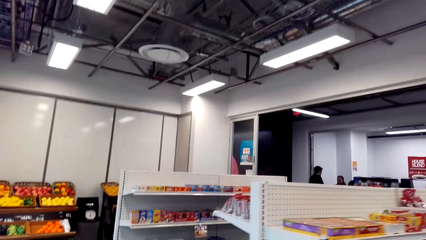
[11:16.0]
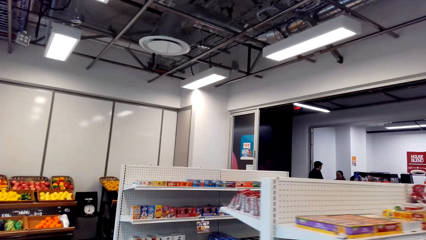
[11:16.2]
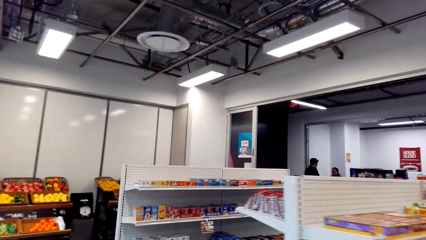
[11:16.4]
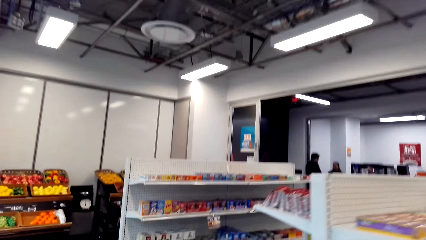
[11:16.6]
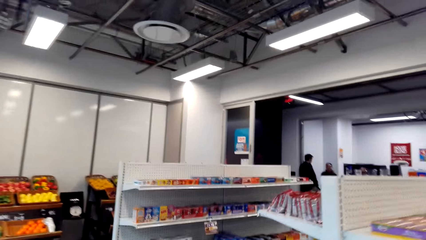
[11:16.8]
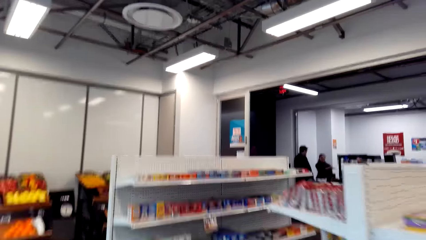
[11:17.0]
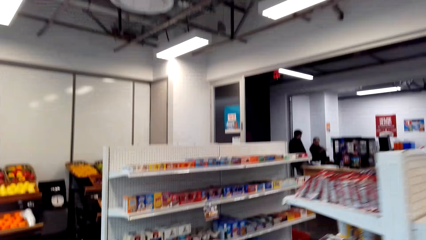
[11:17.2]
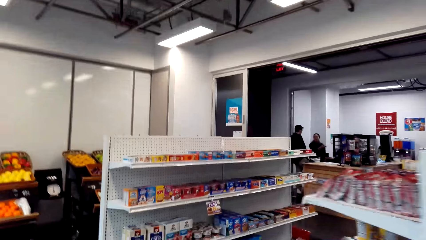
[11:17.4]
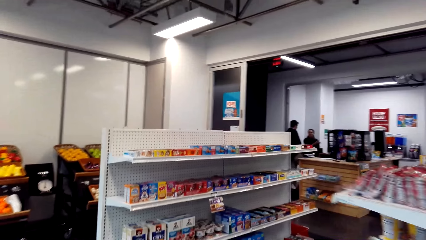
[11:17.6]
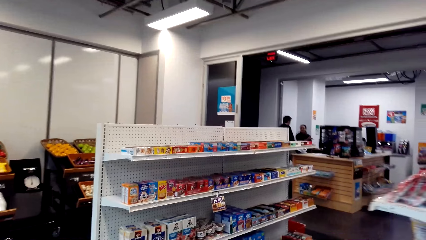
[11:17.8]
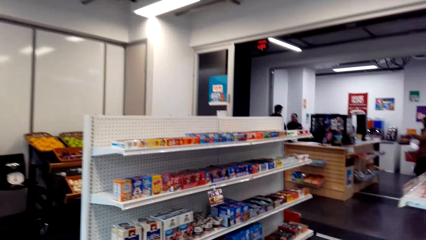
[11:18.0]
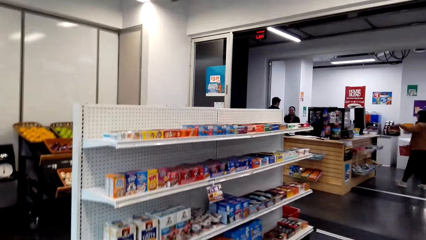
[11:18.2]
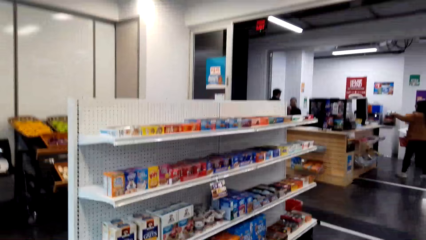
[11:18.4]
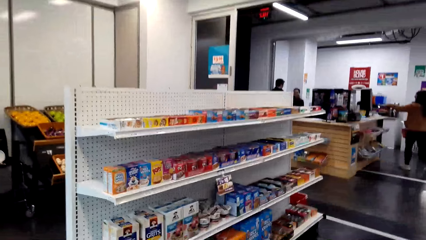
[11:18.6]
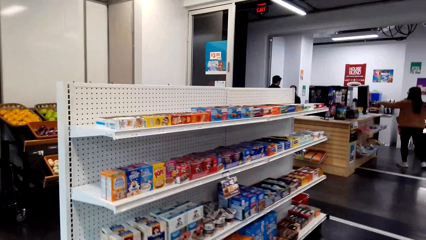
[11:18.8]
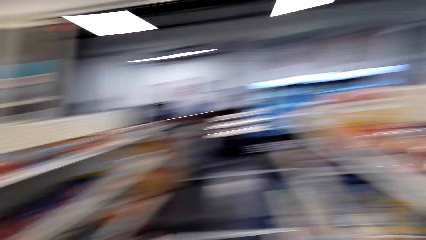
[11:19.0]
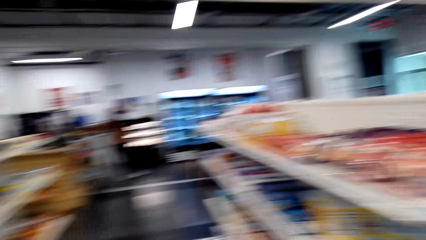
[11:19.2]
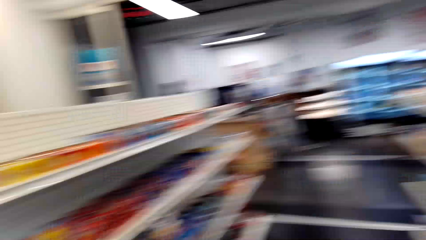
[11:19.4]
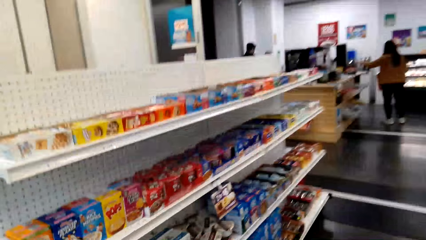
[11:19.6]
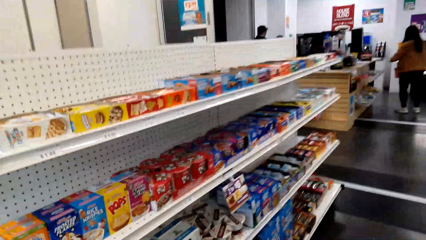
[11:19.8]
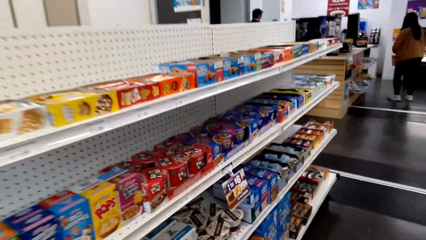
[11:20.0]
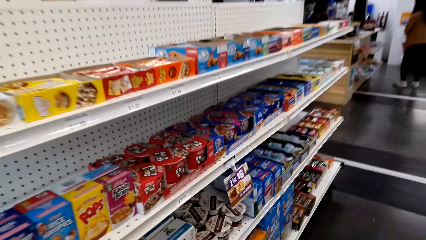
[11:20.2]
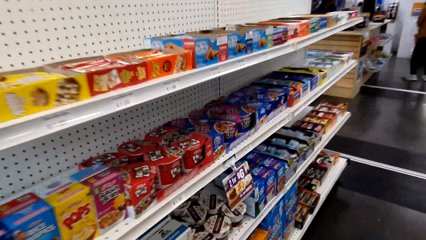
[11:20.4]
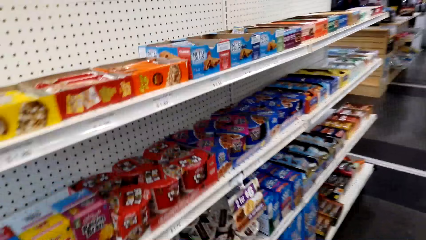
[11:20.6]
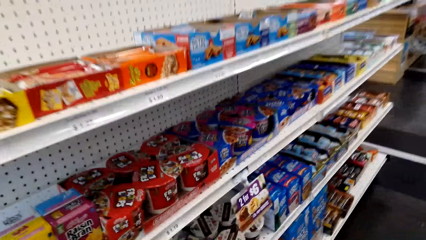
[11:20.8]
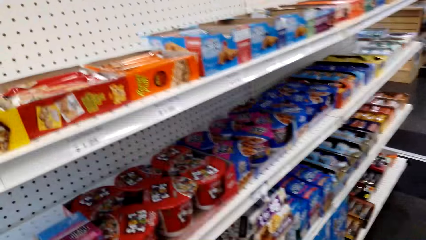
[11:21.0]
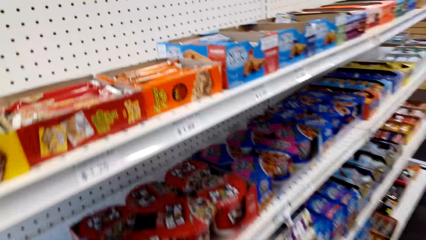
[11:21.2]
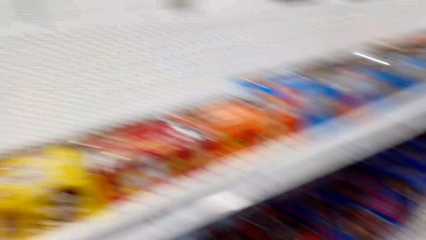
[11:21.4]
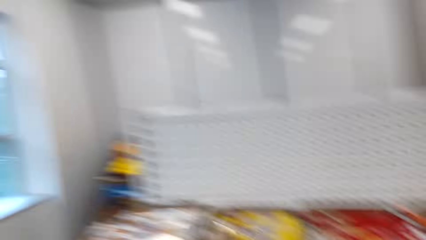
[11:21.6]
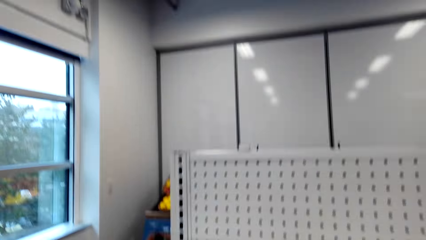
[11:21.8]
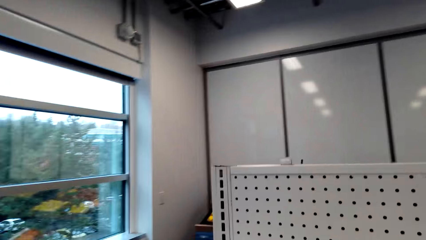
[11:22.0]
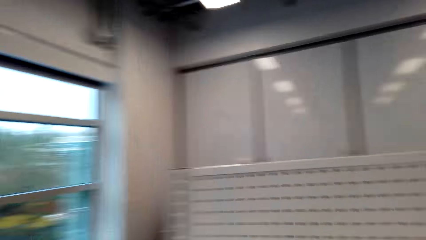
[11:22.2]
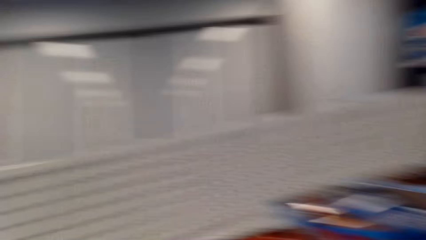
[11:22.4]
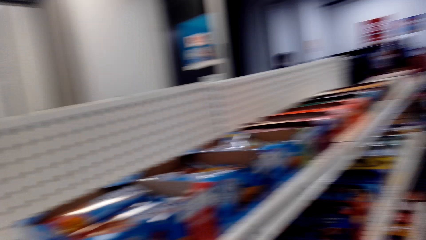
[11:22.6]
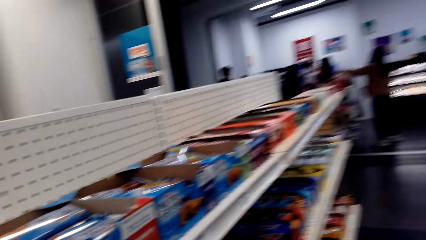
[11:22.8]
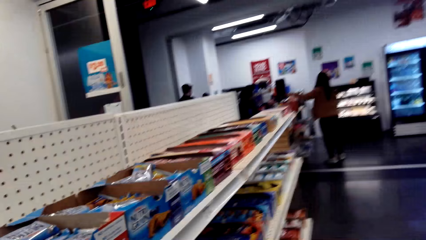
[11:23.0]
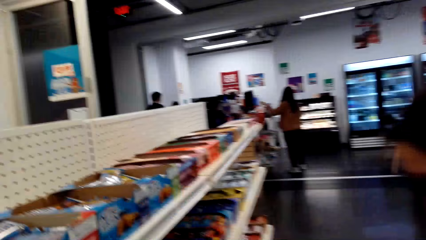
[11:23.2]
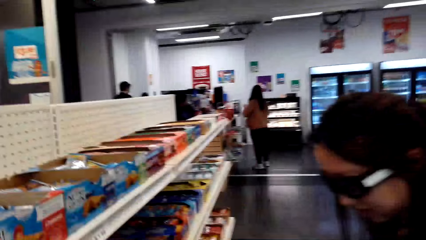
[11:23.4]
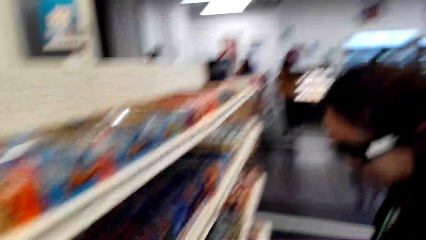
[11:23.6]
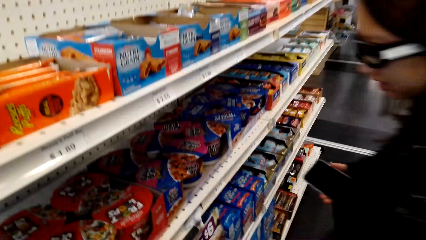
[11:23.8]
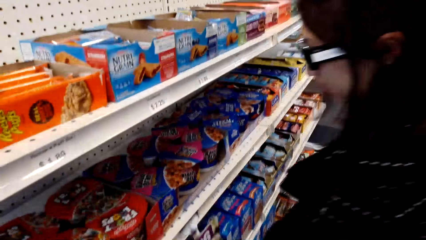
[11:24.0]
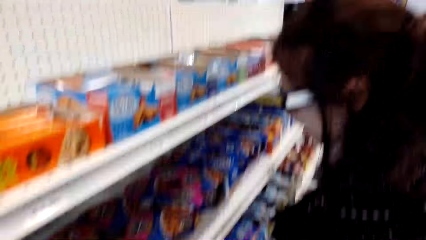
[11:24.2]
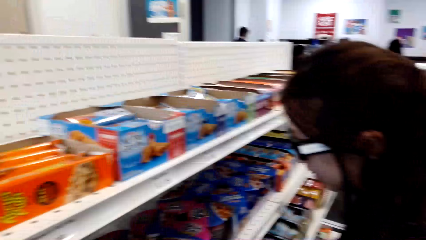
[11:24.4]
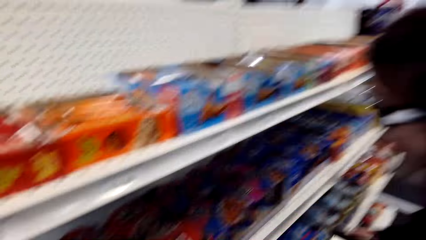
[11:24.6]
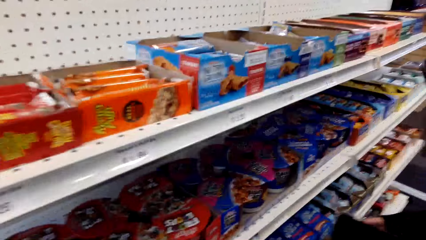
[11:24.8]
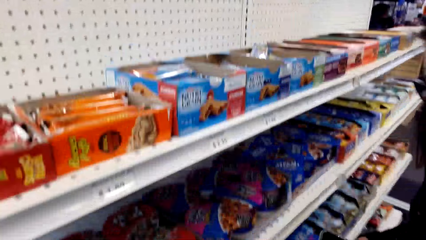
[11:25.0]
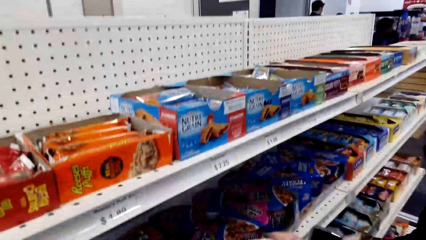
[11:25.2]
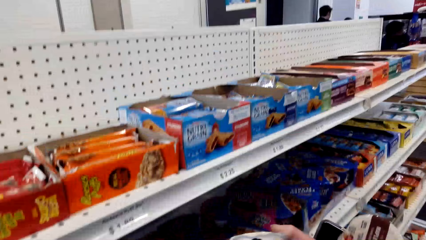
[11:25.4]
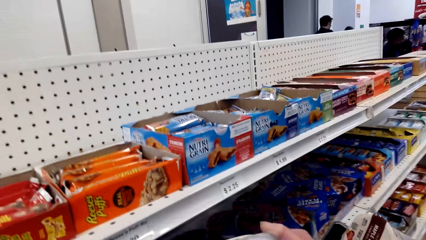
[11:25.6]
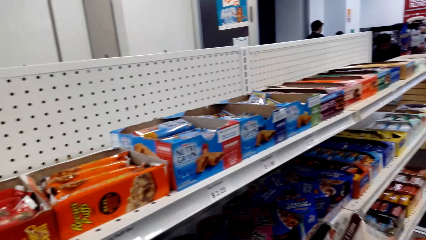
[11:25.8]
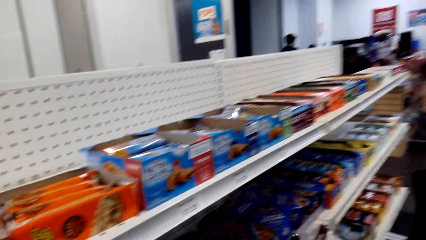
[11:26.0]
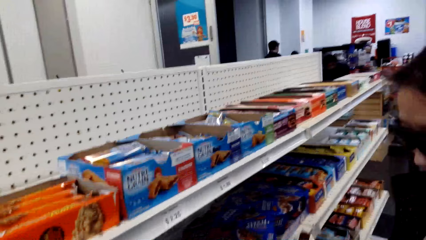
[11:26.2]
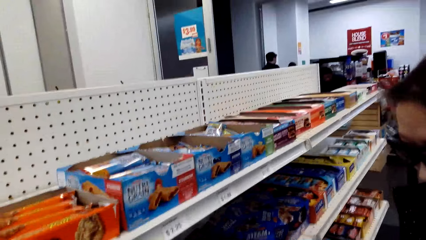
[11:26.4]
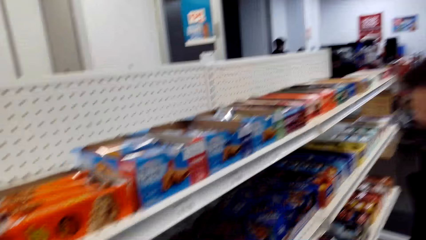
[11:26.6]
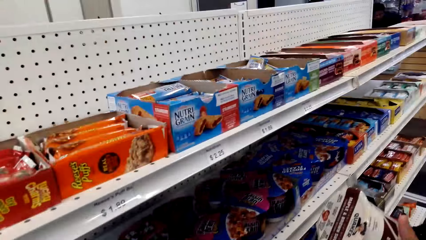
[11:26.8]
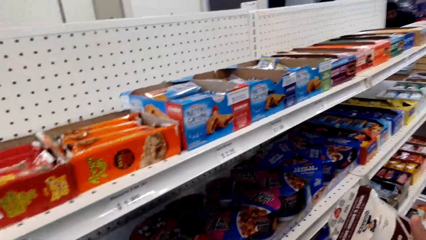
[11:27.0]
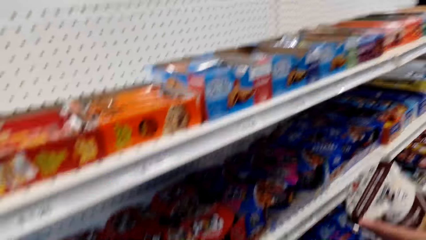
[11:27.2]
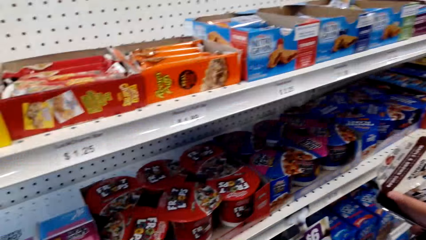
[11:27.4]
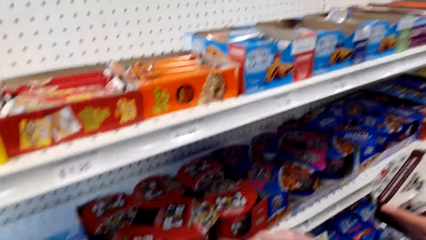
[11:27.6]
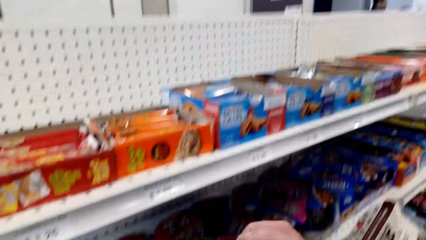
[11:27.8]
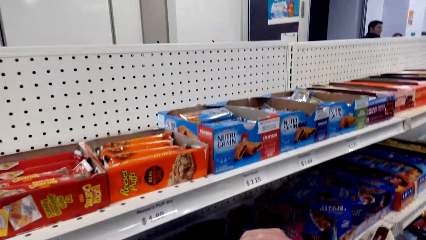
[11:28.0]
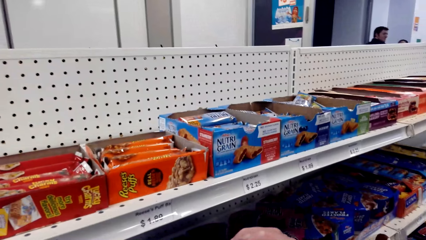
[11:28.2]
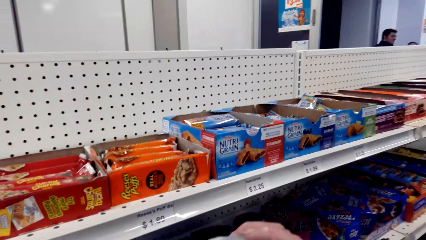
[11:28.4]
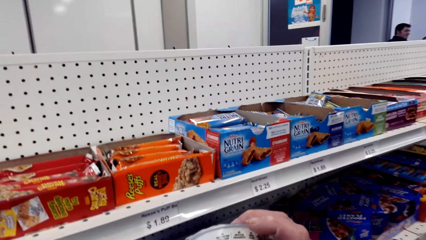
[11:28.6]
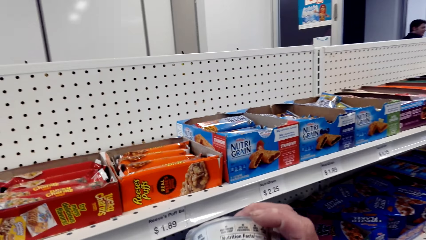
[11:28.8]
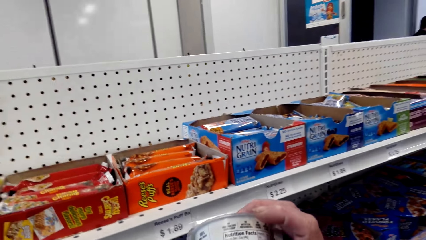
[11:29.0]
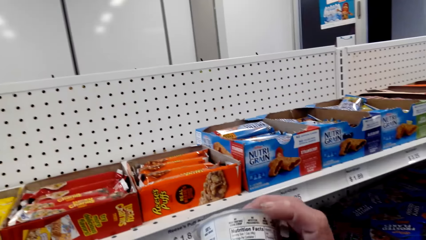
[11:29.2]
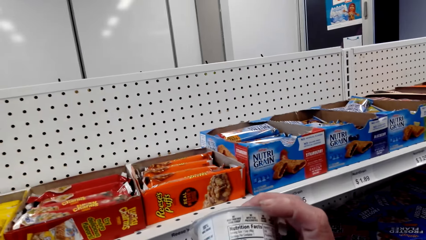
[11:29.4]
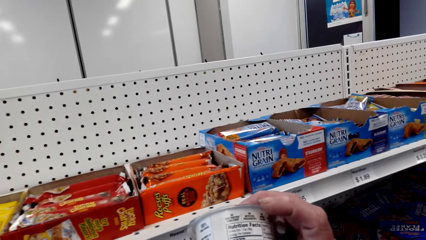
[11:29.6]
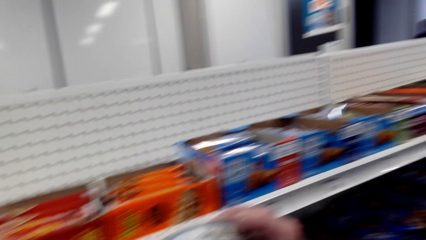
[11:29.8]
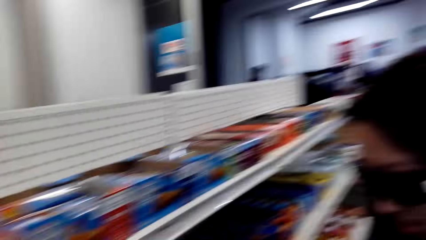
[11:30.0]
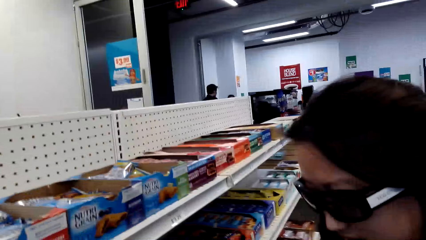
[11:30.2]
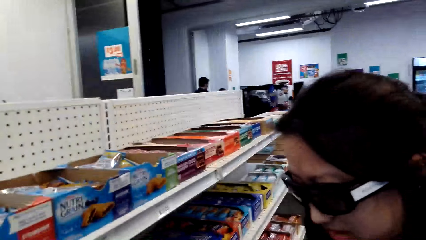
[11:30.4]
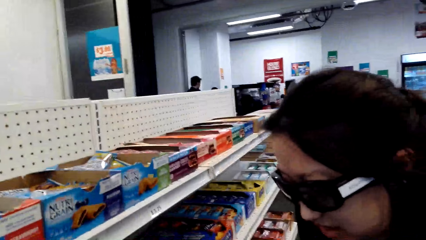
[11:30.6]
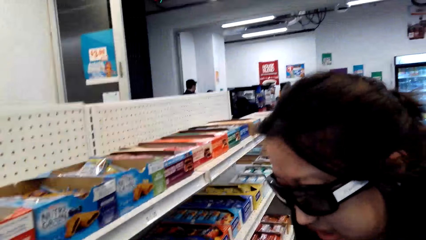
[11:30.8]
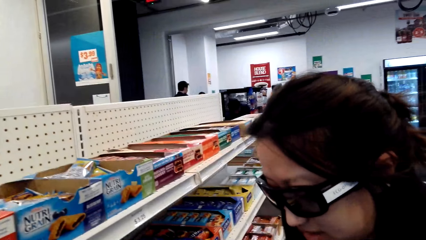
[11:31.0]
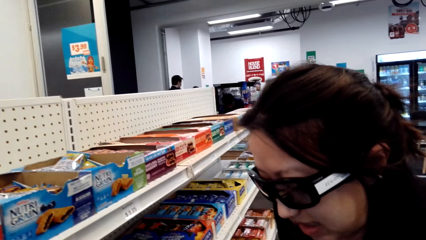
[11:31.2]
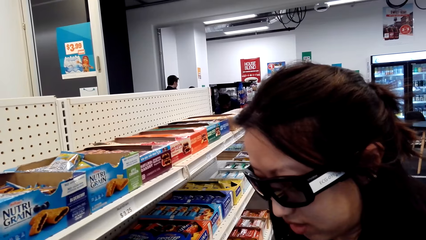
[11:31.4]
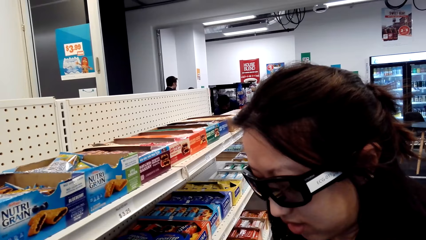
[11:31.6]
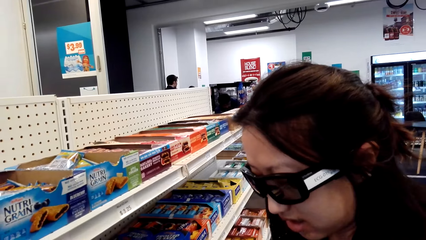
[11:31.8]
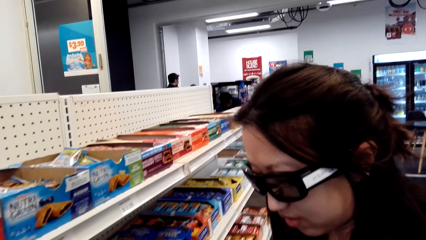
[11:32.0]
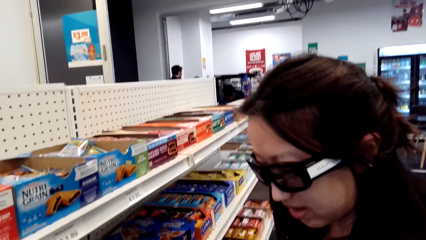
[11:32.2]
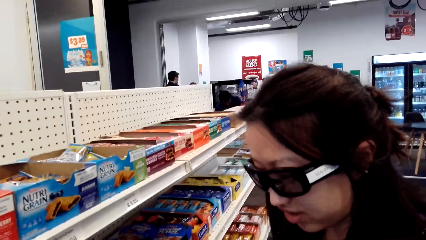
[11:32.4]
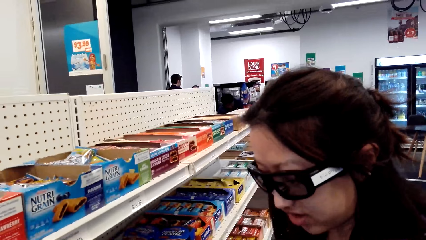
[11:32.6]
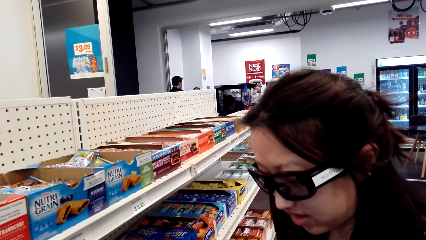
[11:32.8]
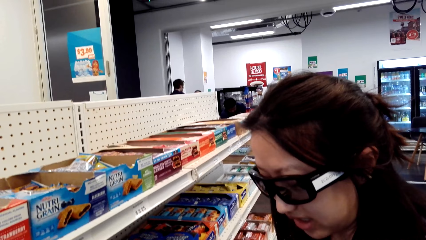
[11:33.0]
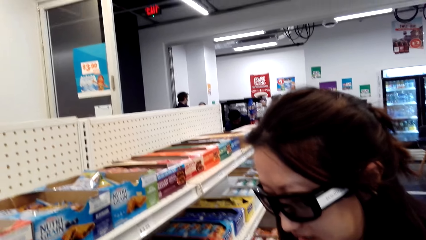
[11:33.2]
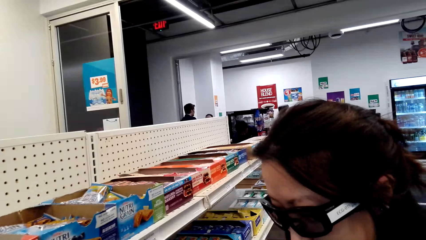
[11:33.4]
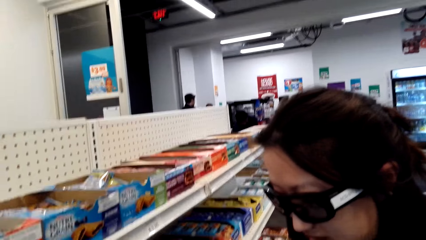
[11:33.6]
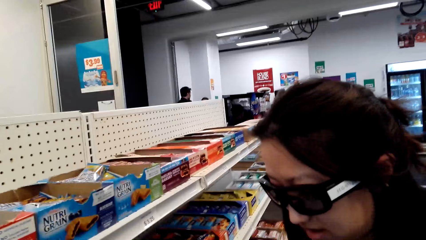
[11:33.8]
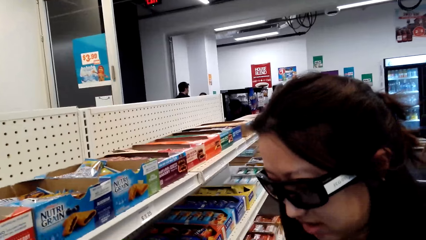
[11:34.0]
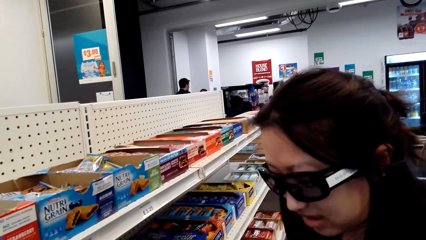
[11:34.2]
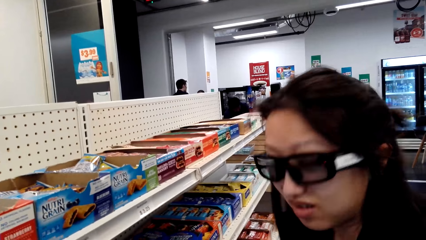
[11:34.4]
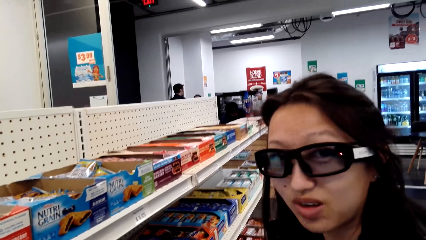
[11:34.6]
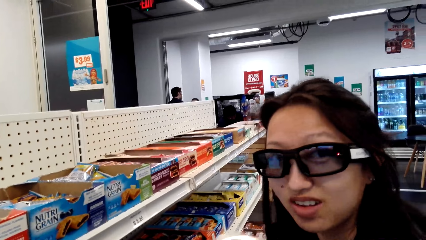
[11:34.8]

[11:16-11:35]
The camera wearer looks around the shelves. They look at the biscuits. They shop in the supermarket with a person. The person holds a packet of snacks from the shelf. The person looks at the packet of snacks. The camera wearer holds a packet of snacks from the shelf. They read on the tin of the snack. They look around. They examine the container. The person looks at the packet of snacks.
